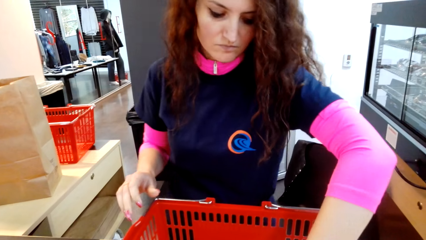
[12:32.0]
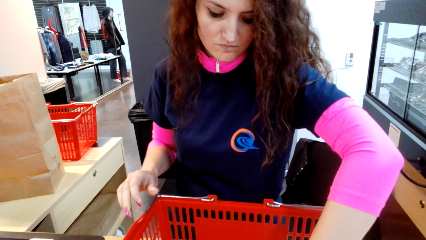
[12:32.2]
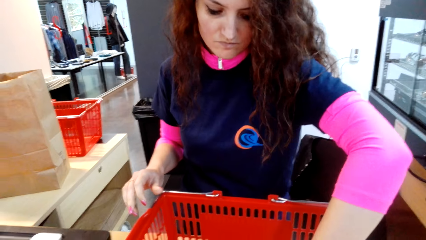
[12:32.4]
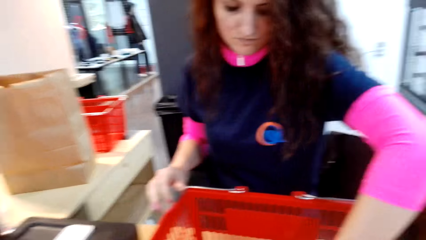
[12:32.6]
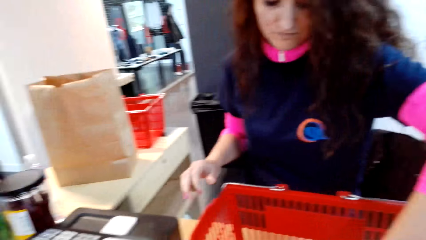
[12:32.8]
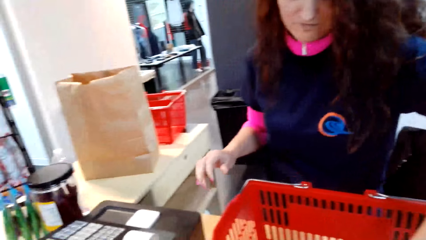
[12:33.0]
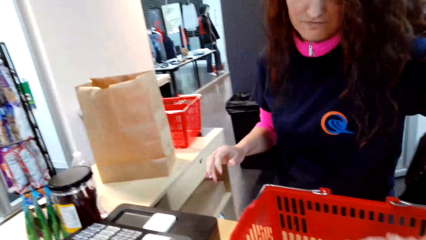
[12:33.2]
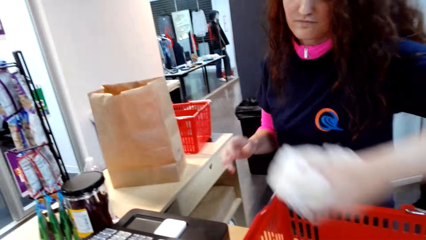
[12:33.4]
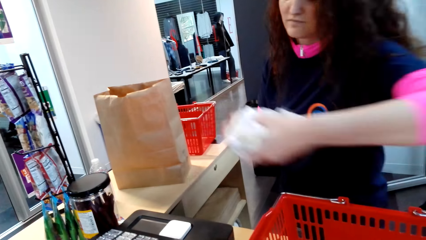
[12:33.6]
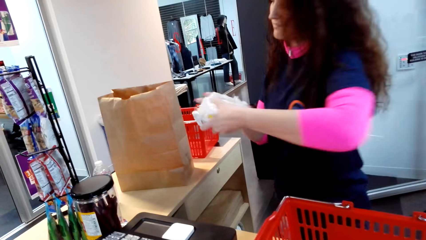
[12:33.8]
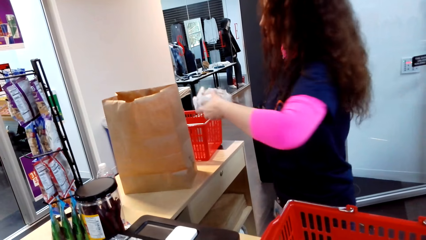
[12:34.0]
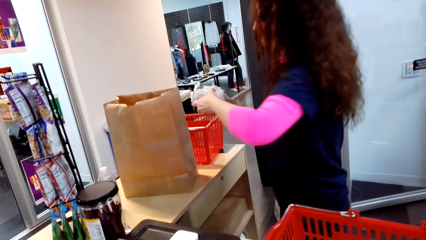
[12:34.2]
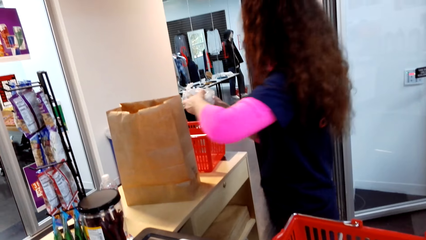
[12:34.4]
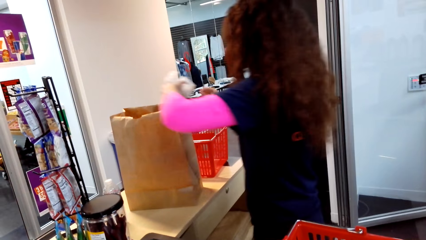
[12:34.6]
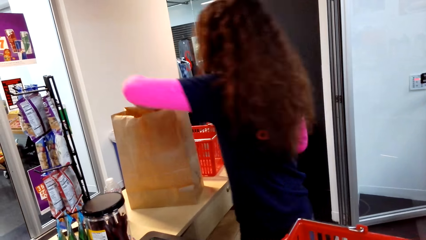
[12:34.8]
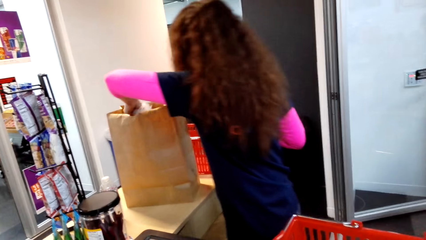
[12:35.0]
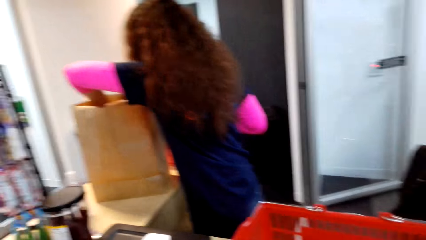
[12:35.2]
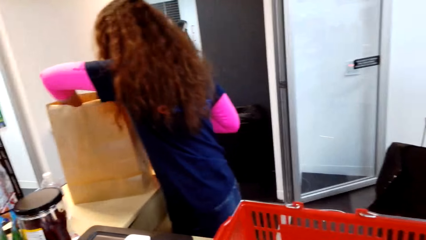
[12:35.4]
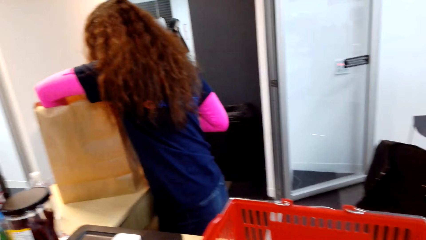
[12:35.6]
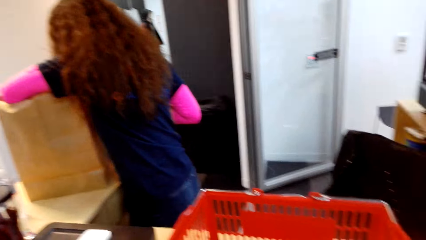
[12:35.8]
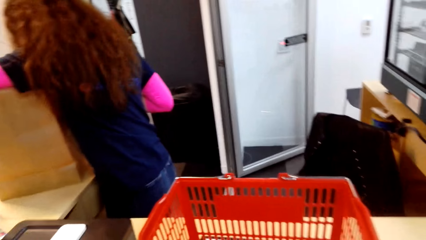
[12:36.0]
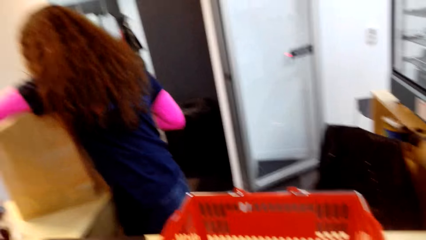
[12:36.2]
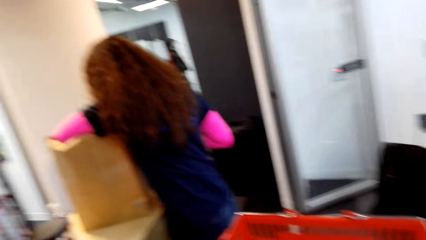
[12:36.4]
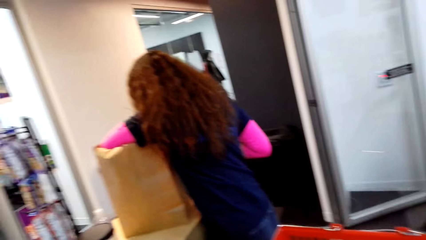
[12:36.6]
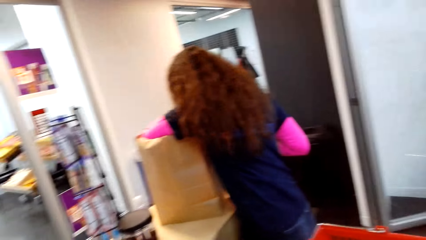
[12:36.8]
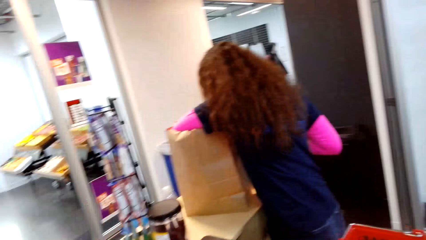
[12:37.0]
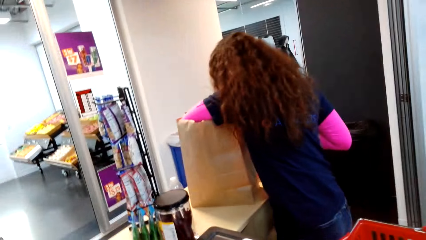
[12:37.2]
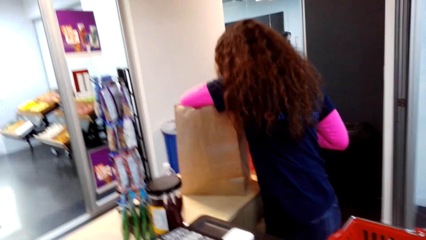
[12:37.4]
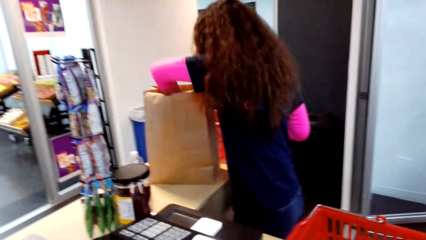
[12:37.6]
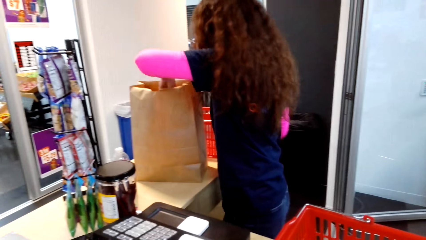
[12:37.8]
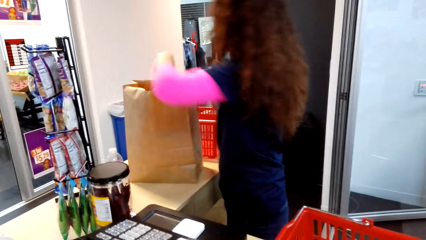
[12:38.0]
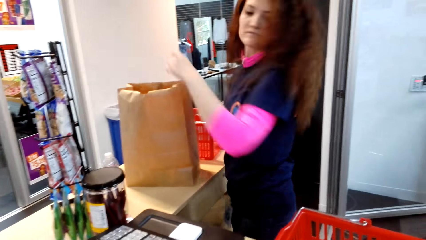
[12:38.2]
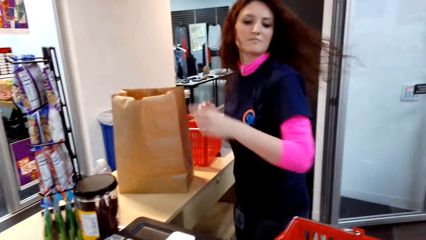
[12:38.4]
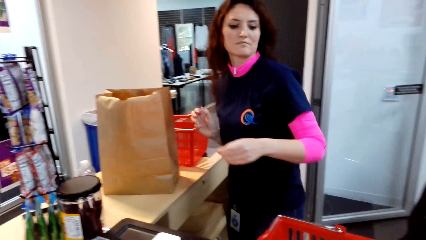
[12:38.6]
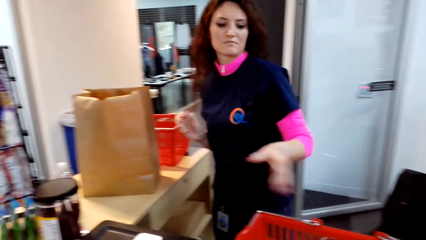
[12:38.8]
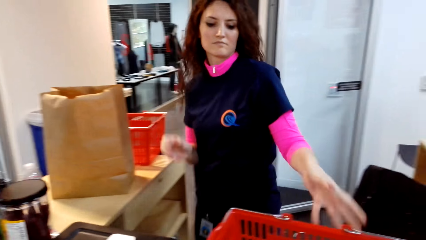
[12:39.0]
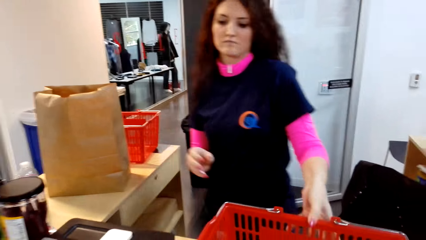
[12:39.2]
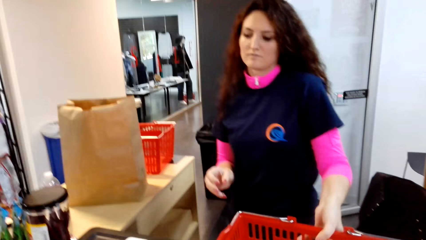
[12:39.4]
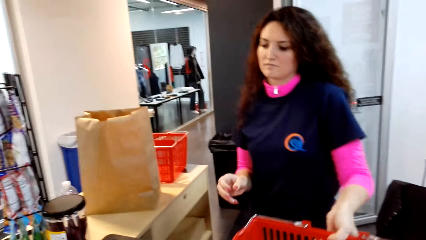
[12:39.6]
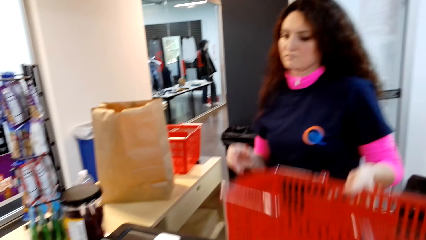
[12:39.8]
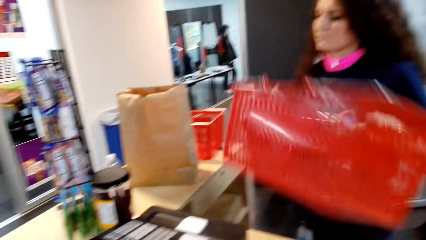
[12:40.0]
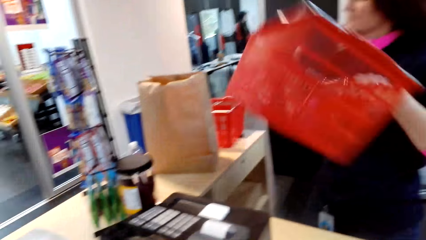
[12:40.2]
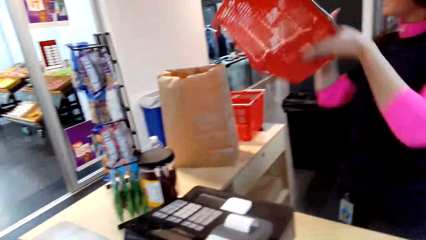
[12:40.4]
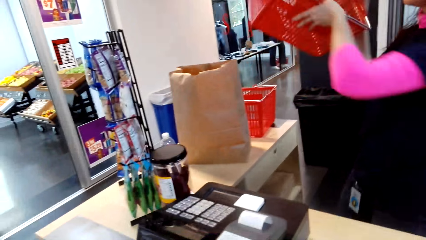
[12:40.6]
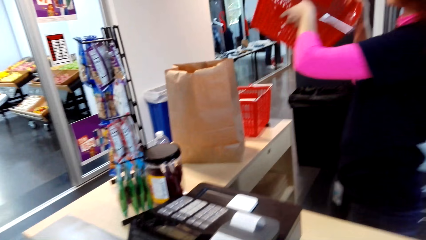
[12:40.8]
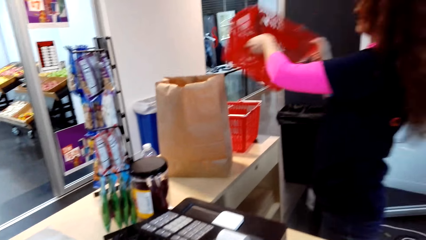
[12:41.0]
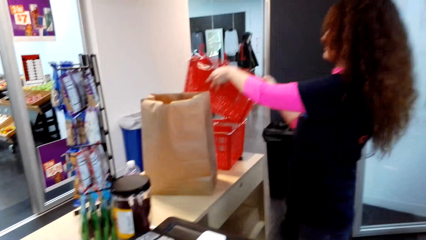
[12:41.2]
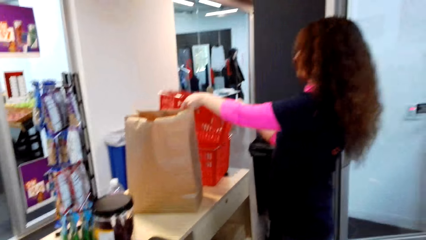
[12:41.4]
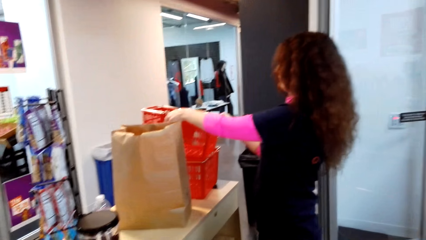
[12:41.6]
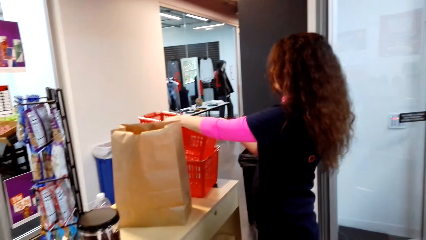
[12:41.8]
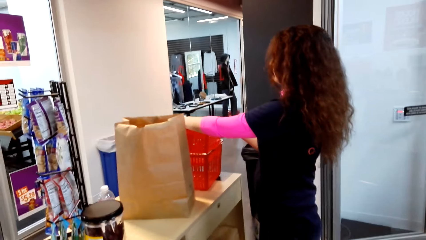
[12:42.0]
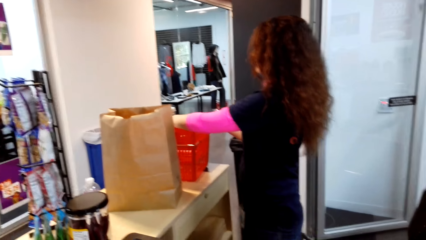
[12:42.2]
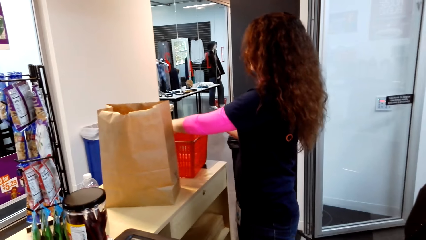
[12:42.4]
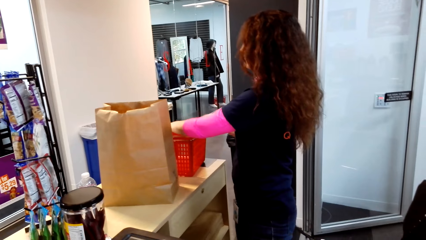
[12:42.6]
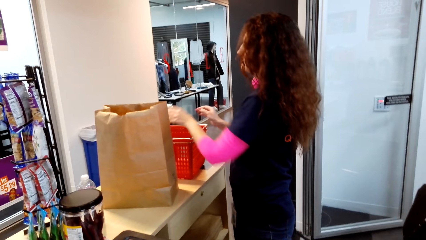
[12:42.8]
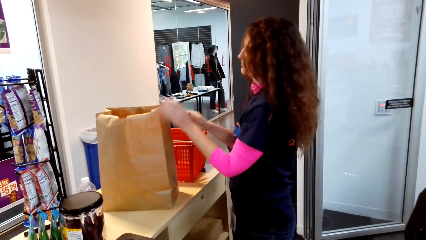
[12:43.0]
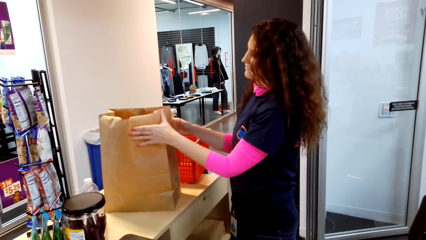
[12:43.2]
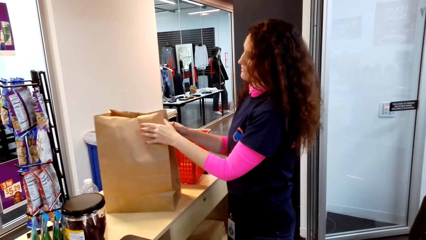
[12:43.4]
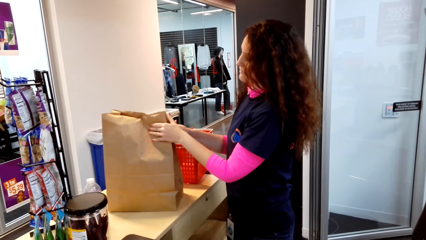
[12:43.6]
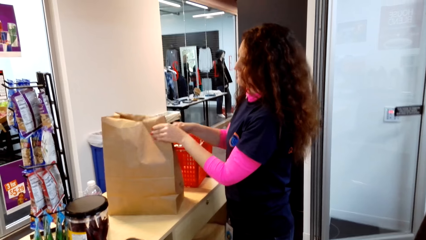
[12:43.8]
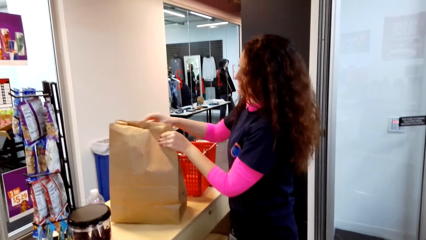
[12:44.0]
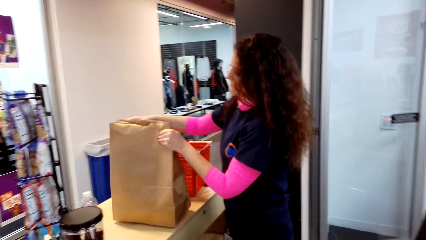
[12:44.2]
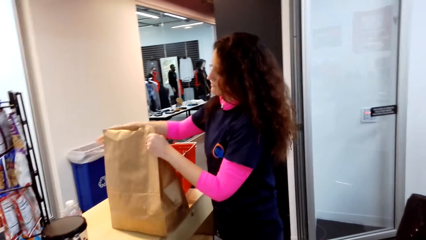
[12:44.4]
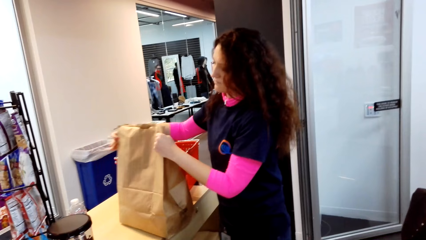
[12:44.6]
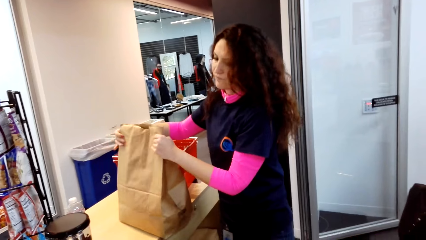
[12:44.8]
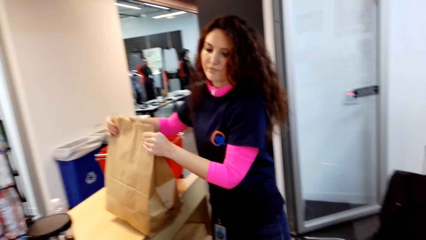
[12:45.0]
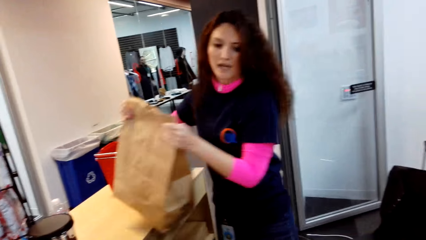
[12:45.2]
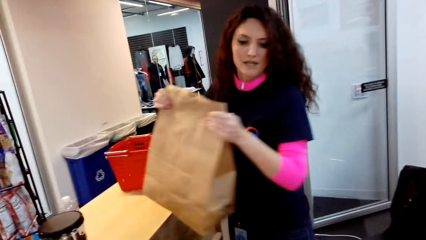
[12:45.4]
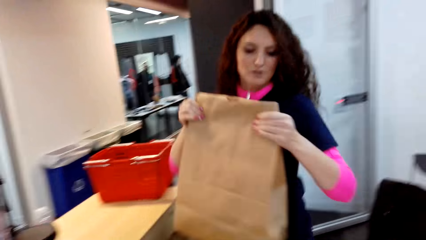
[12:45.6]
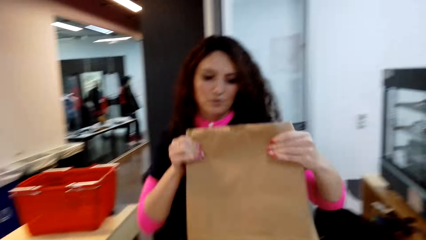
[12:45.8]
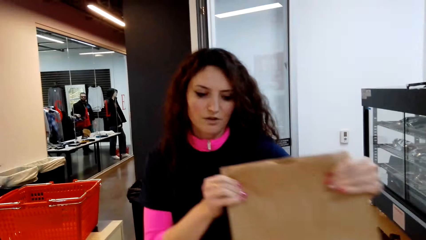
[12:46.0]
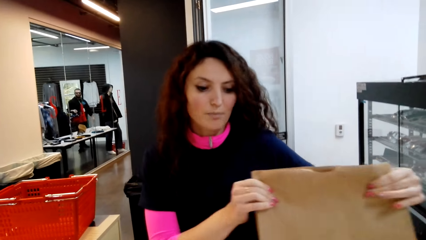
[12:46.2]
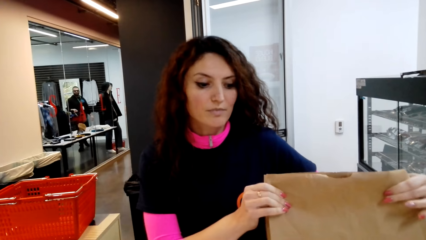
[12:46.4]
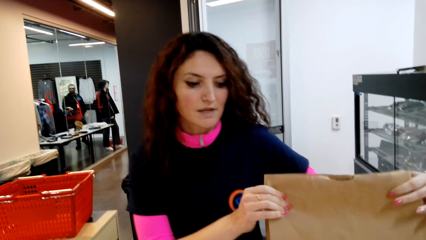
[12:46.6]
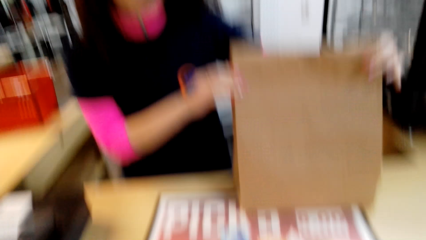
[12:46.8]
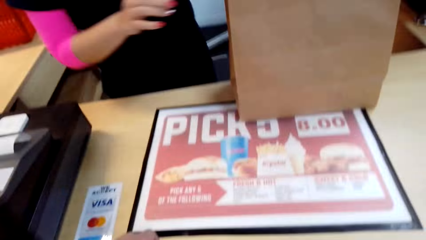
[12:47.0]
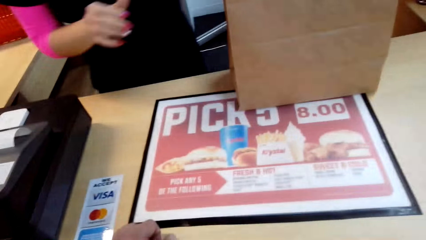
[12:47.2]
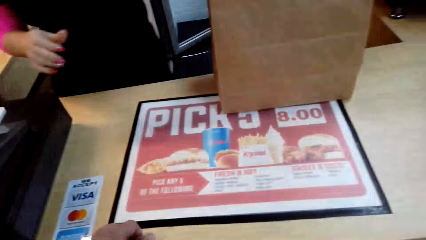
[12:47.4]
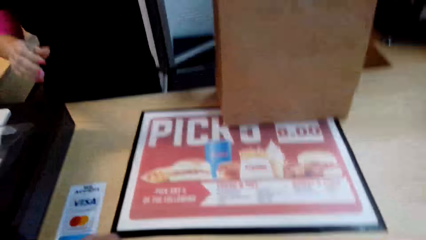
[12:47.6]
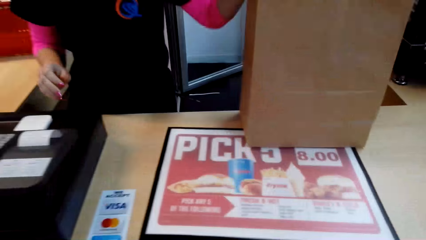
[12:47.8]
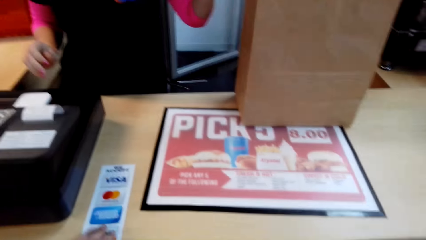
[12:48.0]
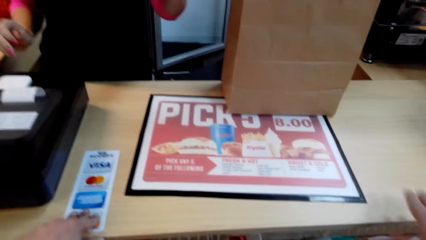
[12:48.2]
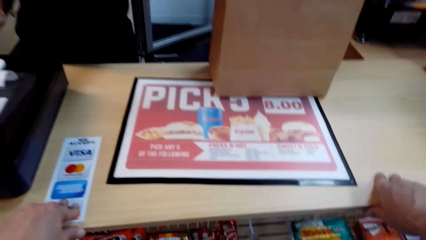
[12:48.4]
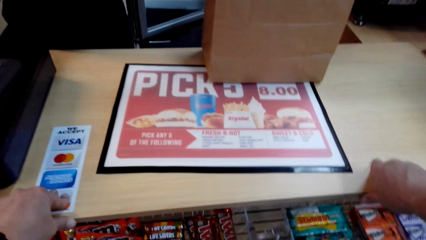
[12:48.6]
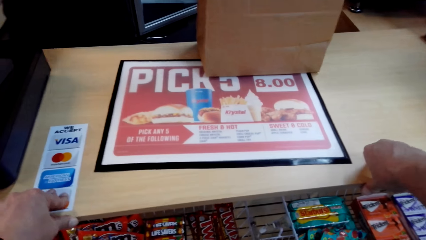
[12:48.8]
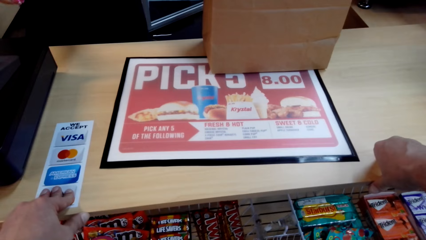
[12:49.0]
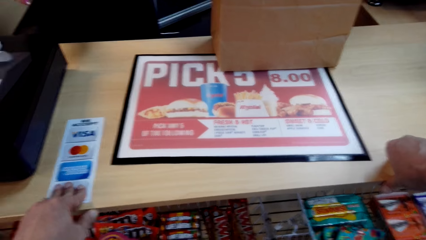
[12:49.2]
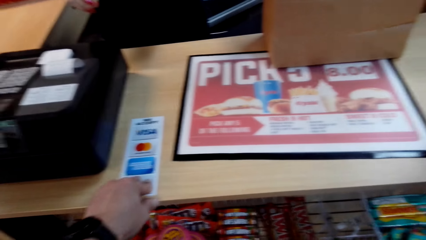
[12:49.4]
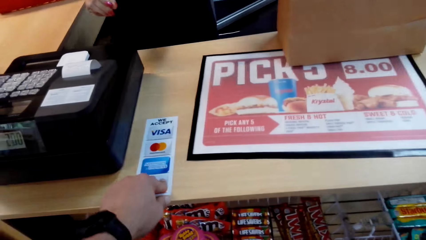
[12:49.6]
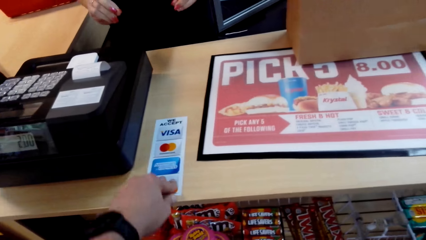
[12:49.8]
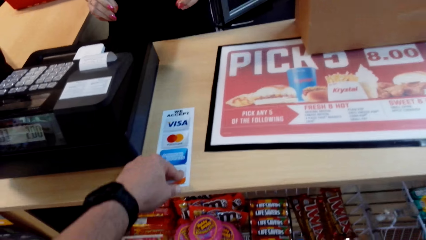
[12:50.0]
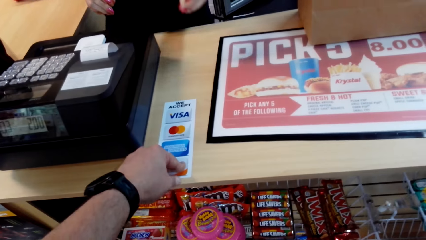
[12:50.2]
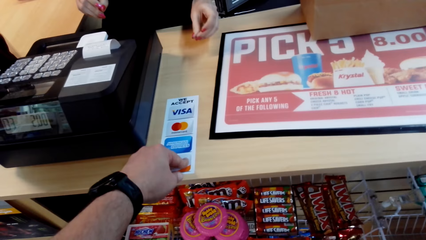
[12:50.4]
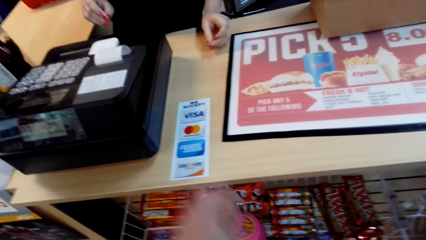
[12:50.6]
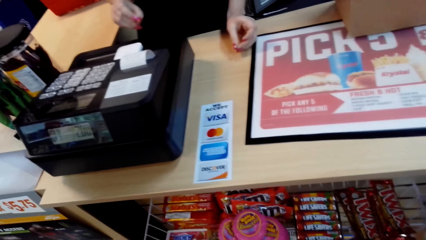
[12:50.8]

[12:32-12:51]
The cashier picks up an item and puts an item in the carrier bag. The camera wearer looks around. The cashier picks up the shopping basket, puts the basket on the counter, and picks up the carrier bag. The cashier talks with the camera wearer and puts the carrier bag on the counter. The camera wearer turns around the room. They talk with the cashier.
